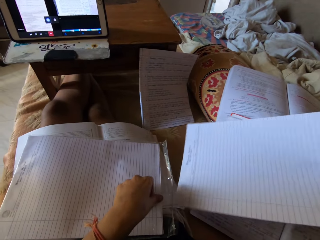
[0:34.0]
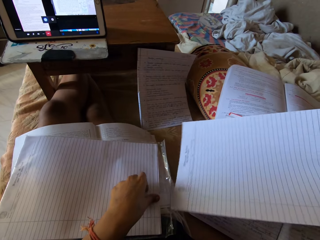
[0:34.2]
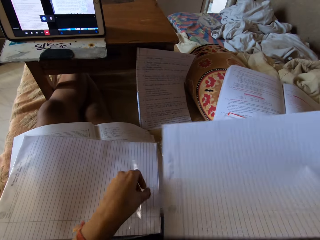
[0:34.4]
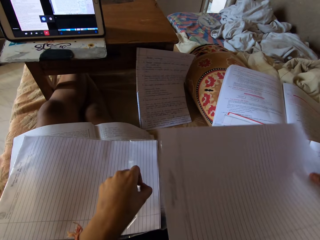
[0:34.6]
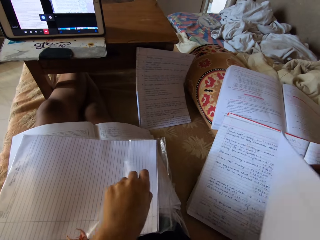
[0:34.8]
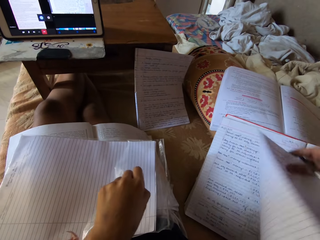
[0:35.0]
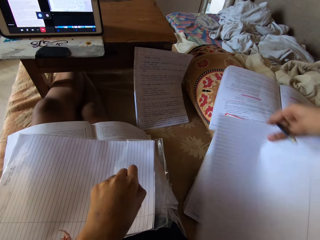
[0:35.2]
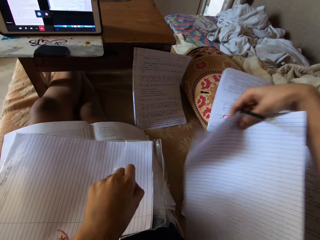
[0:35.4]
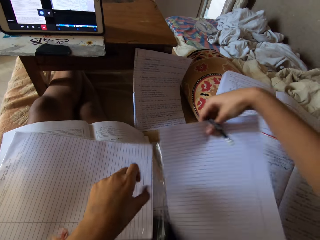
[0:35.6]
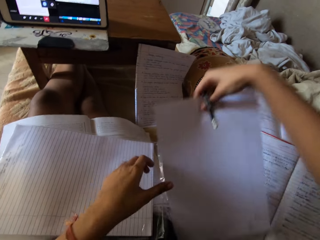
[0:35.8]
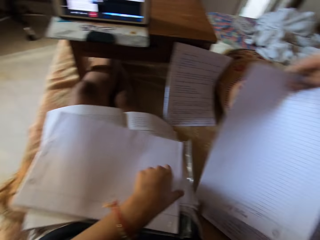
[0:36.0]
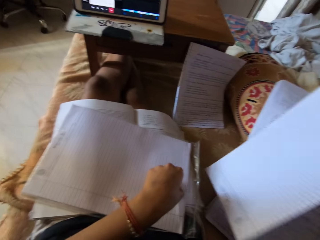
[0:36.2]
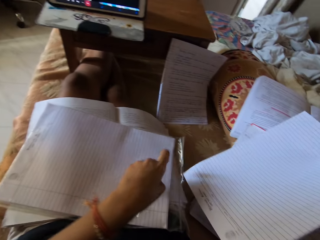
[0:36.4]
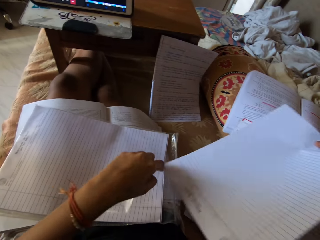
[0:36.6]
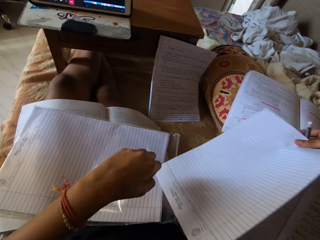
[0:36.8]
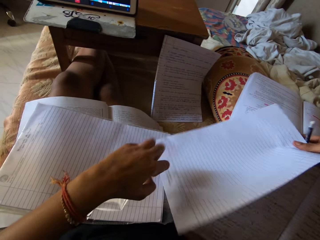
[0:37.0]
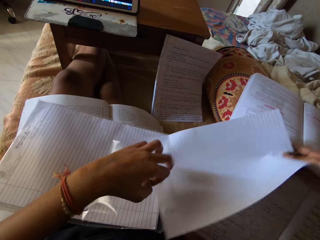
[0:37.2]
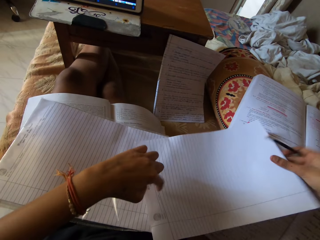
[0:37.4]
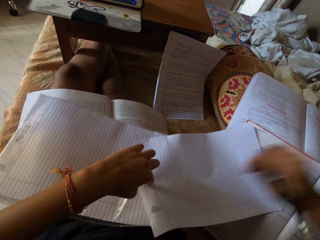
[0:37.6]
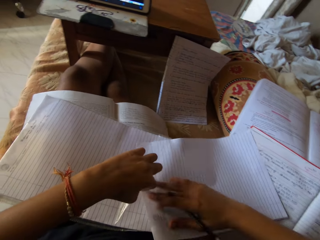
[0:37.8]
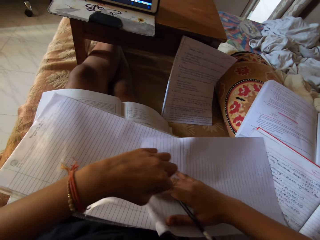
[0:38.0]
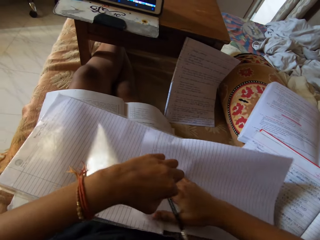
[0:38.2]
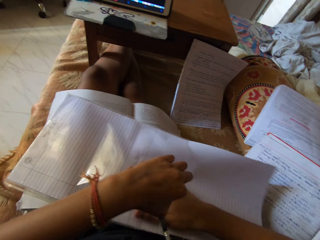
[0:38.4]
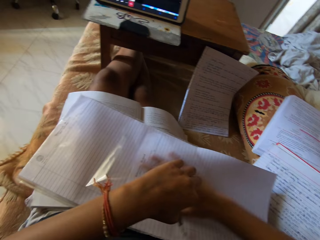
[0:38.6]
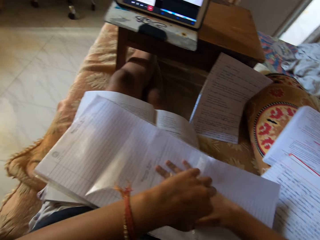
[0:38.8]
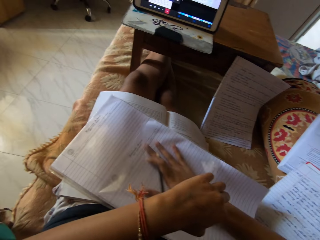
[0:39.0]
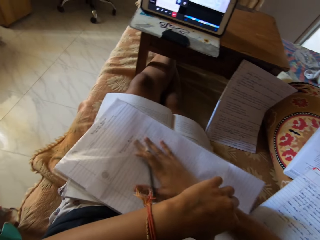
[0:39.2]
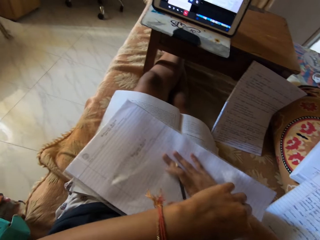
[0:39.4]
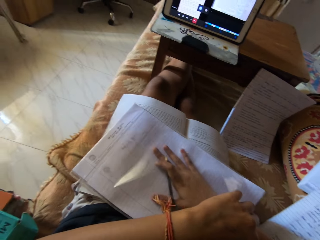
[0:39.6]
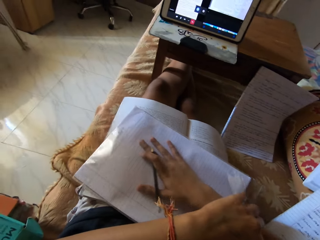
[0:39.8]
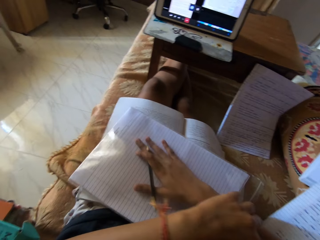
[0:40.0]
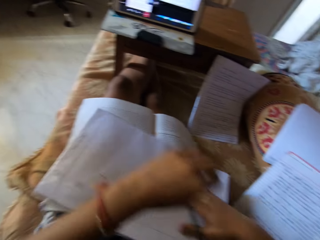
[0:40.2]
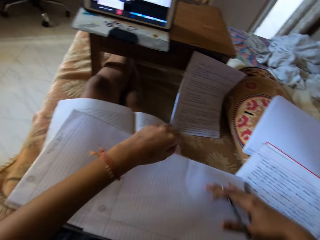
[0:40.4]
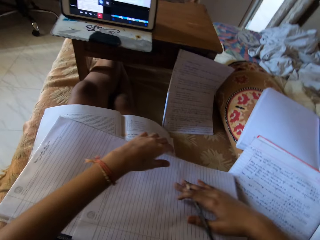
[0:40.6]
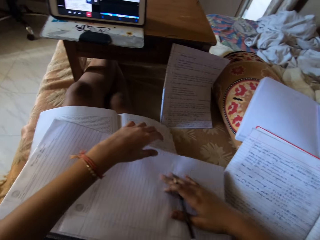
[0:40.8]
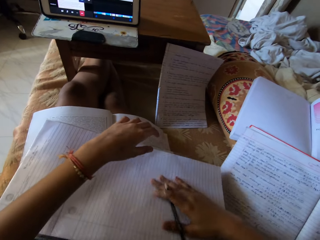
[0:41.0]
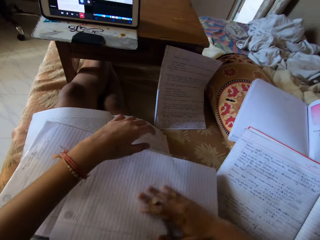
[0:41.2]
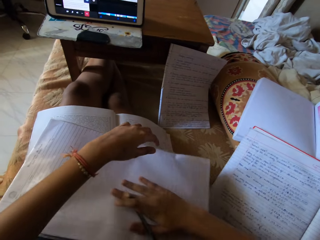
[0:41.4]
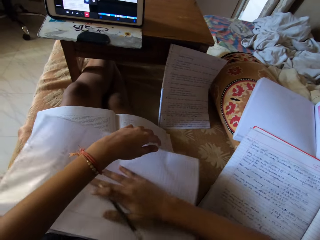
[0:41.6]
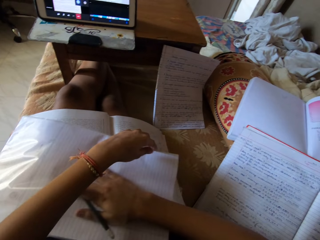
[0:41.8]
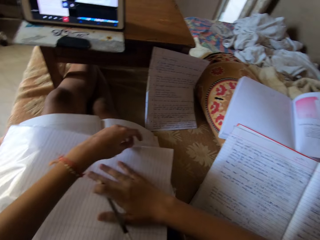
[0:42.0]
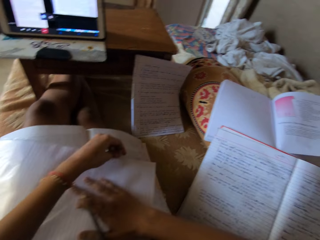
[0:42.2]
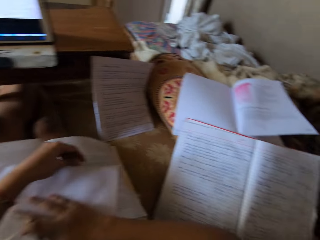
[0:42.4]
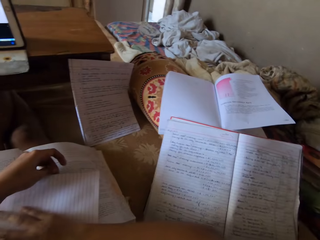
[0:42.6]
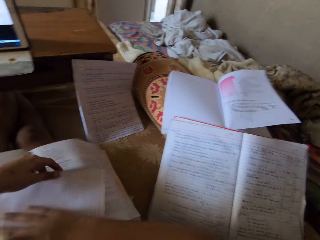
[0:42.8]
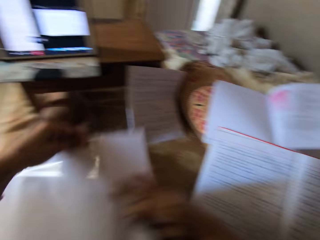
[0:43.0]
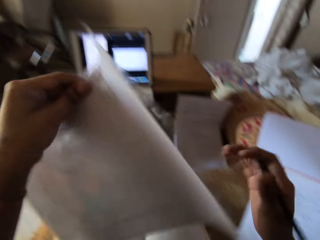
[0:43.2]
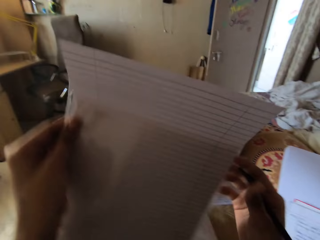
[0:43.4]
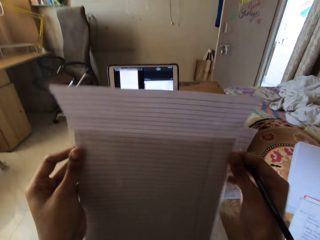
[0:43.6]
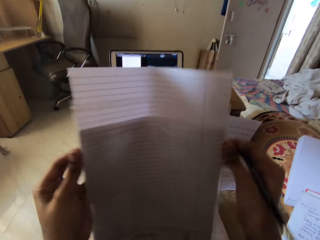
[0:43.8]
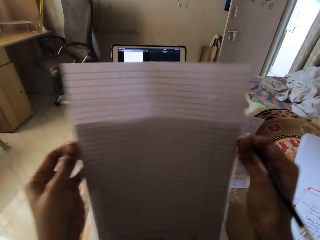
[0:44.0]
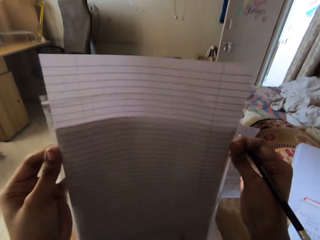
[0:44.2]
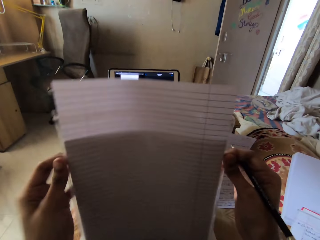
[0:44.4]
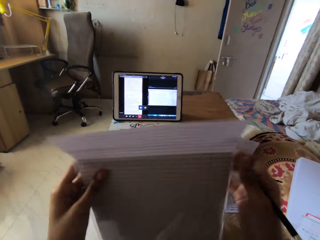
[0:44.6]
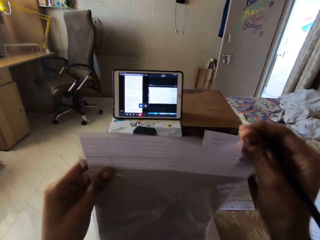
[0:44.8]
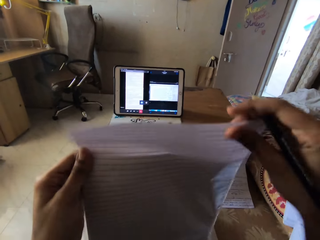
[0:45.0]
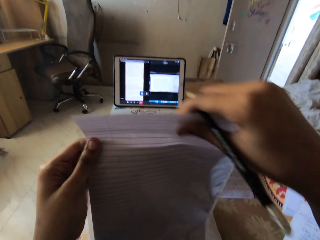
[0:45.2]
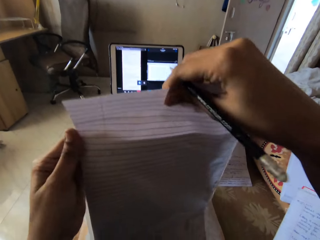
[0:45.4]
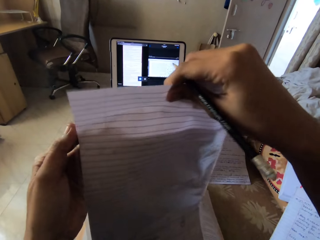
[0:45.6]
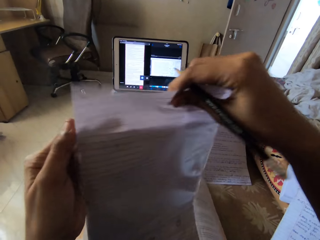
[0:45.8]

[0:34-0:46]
The camera wearer picks up a foolscap. She opens a clear vinyl cover. She places the foolscap in the clear vinyl cover. She pushes the foolscap in the clear vinyl cover with her right hand. She lifts the clear vinyl cover.

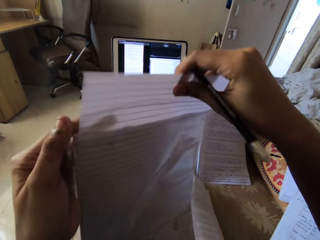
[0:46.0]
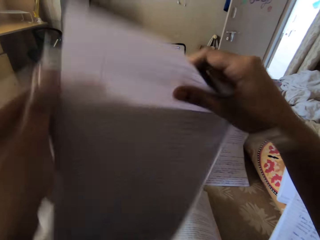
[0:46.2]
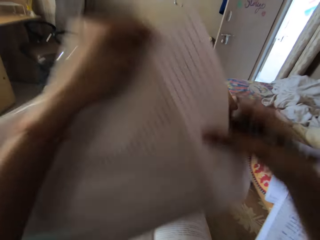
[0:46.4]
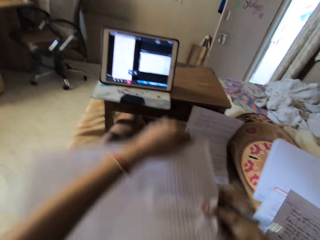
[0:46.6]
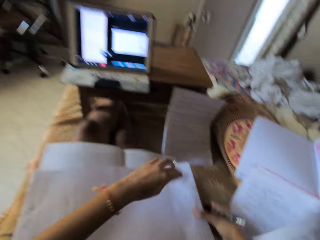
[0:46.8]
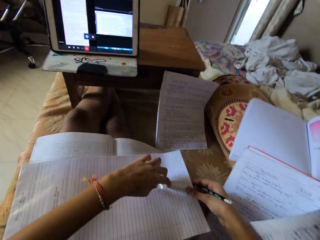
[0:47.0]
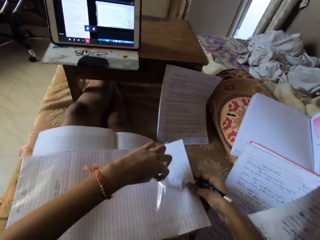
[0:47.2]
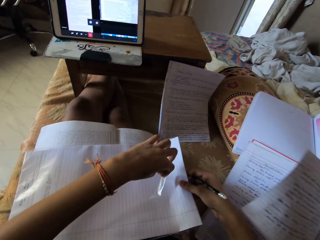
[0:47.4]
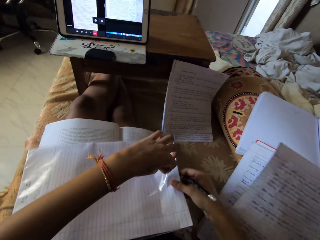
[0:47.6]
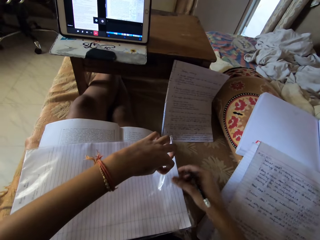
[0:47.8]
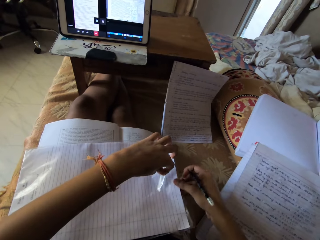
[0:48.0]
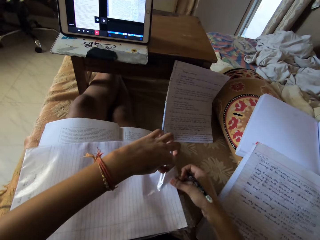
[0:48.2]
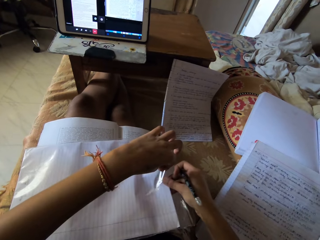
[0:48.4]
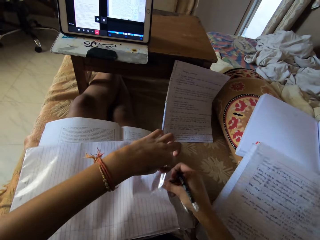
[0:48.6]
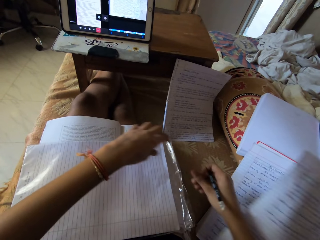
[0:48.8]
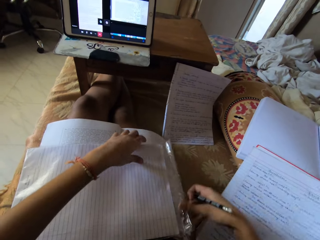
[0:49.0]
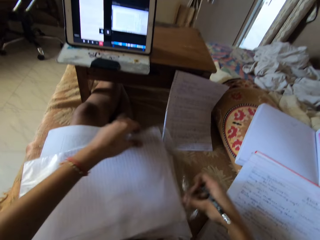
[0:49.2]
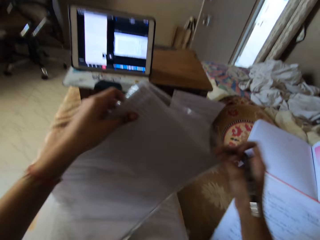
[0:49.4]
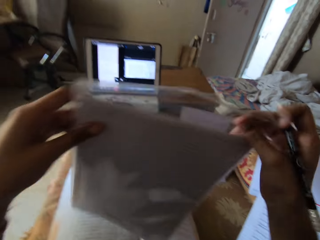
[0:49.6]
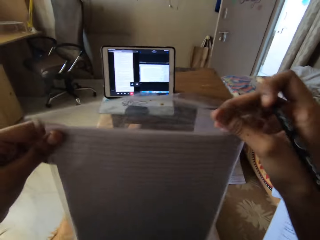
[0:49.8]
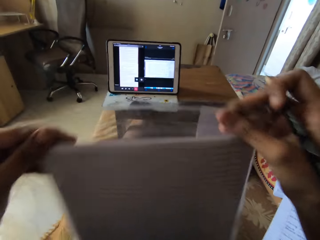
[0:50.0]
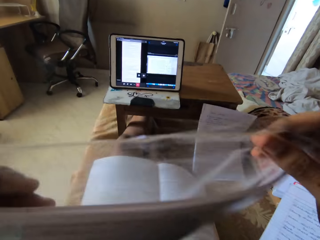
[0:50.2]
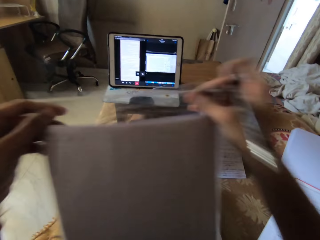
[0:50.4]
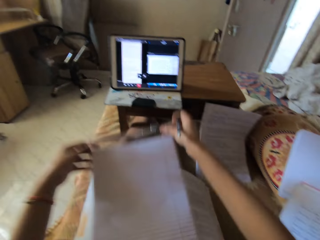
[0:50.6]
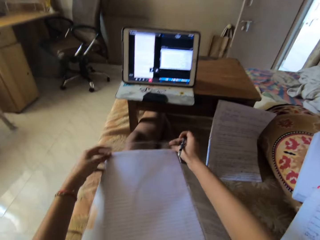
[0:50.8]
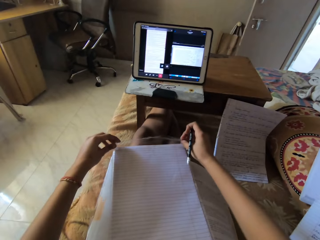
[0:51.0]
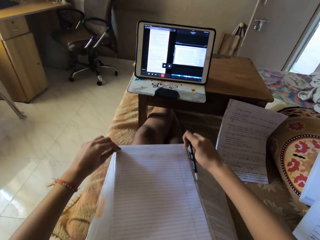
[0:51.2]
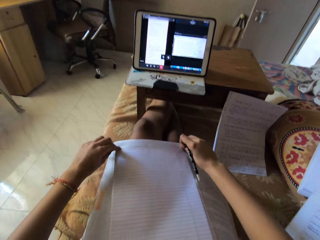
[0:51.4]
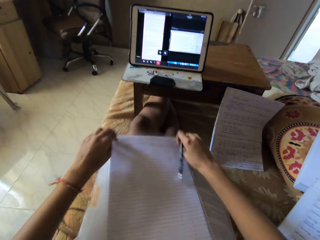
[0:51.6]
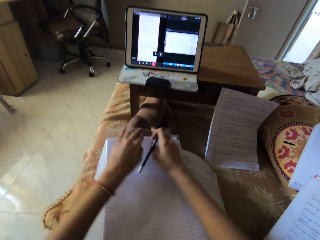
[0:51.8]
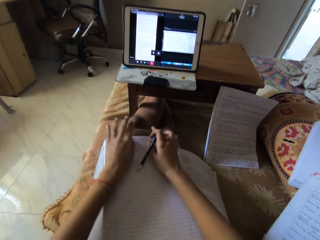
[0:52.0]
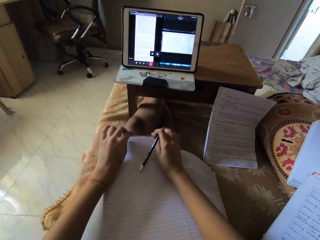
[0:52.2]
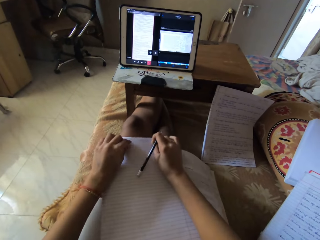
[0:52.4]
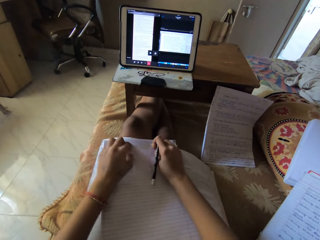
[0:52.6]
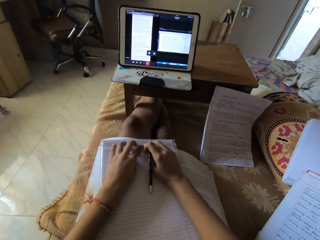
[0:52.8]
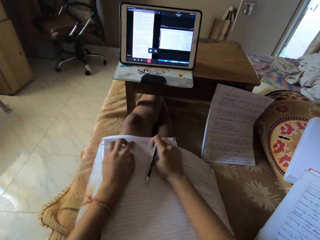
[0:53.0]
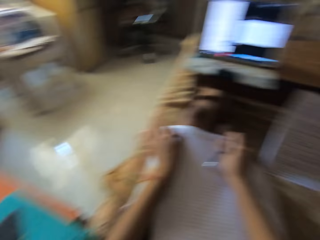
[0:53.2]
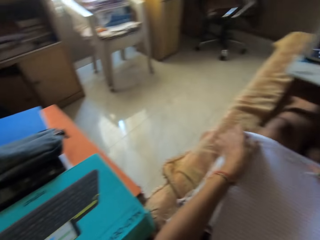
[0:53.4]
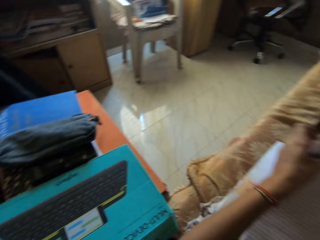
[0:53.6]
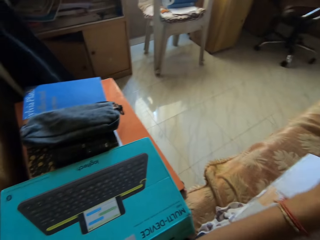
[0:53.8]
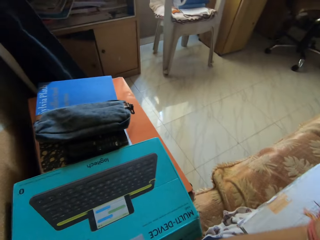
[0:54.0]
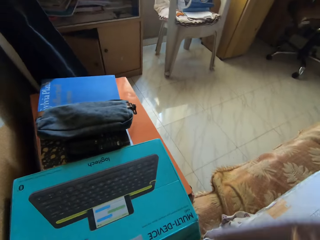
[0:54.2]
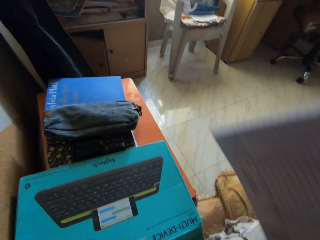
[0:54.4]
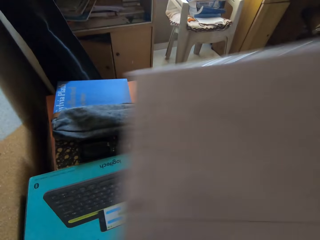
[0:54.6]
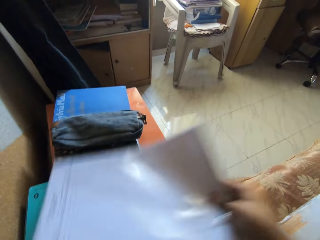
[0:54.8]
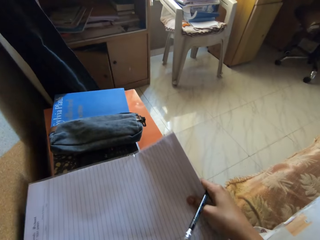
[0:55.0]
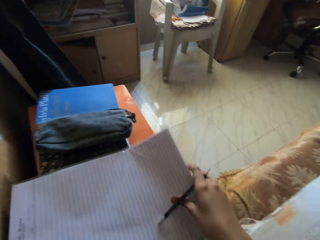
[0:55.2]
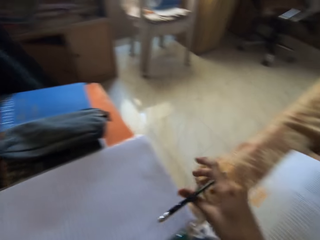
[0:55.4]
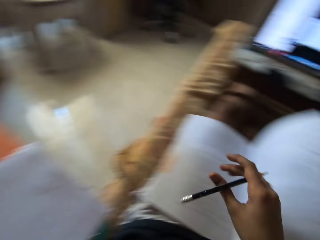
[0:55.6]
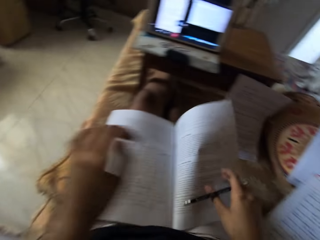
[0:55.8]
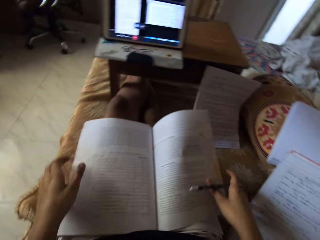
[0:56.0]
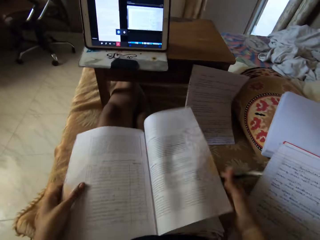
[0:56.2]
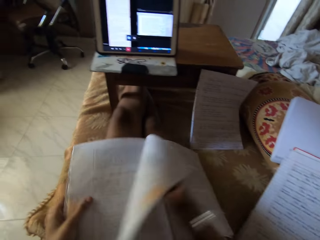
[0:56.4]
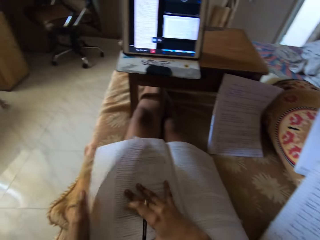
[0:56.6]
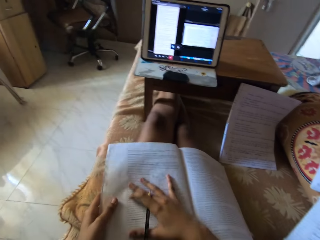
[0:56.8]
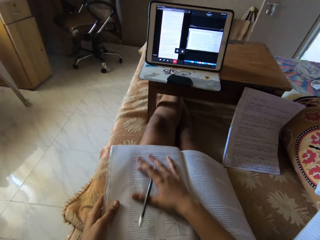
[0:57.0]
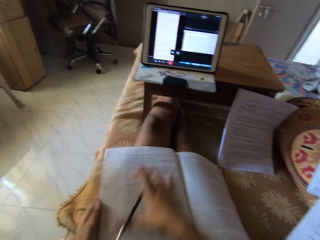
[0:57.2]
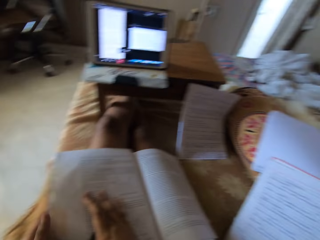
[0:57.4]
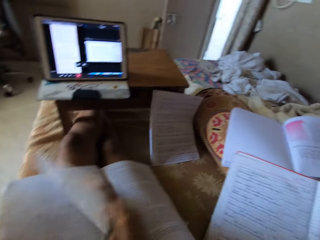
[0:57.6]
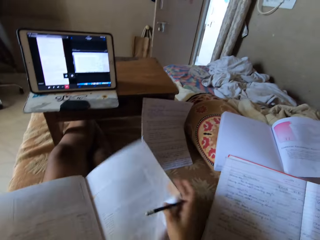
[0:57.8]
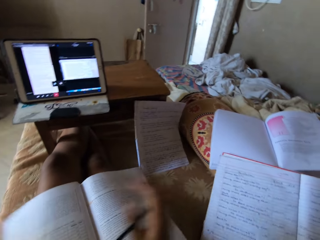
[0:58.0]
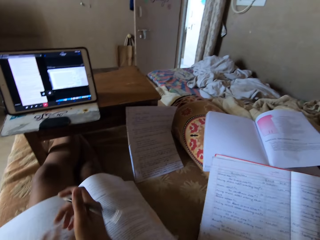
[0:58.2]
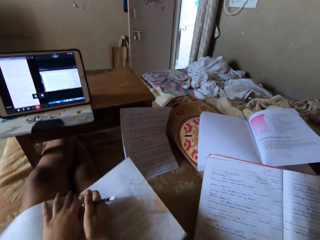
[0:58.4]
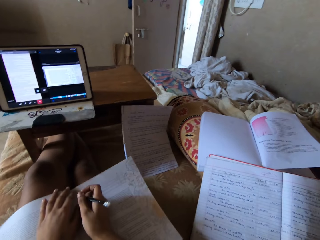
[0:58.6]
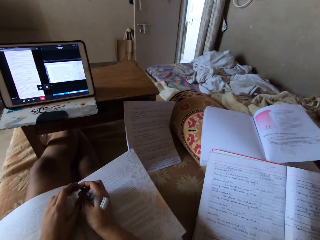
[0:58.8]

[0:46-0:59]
The camera wearer fits the foolscap in a clear vinyl cover or nylon. She places the clear vinyl cover on her lap. She fits the foolscap in the clear vinyl cover. She raises the nylon with both hands. She places the nylon on her thighs. She closes the nylon with both hands. She presses the clear vinyl cover with her fingers. She looks around. She places the nylon on a carton with her right hand. She turns to the book. She adjusts the book on her thighs with both hands. She flips a page. She places her right hand on the page. She rubs her right hand on the page. She flips a page.
